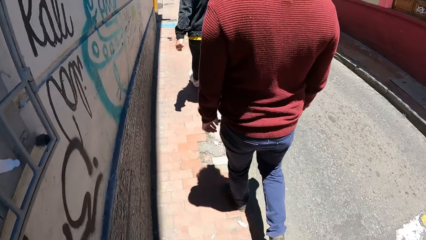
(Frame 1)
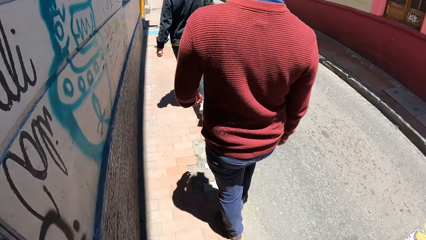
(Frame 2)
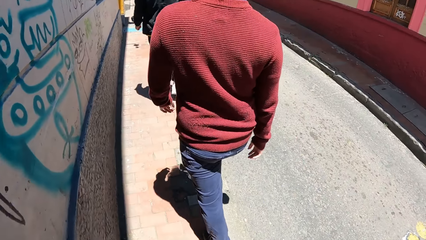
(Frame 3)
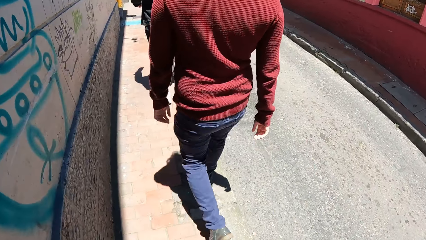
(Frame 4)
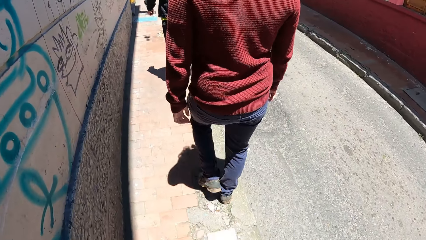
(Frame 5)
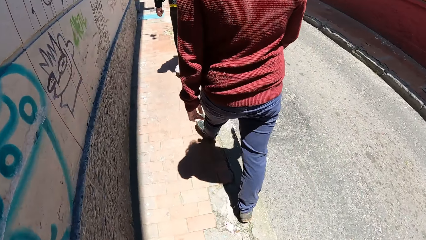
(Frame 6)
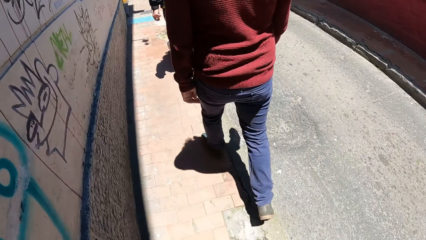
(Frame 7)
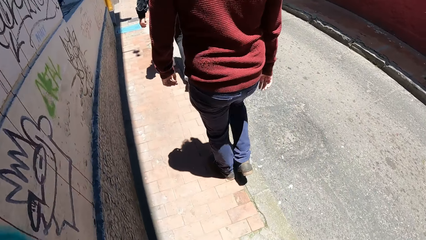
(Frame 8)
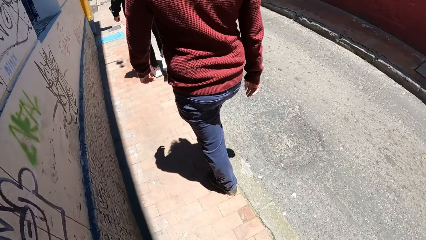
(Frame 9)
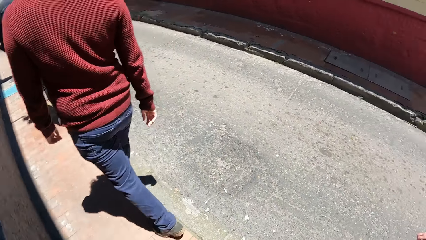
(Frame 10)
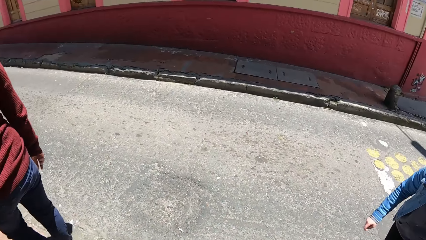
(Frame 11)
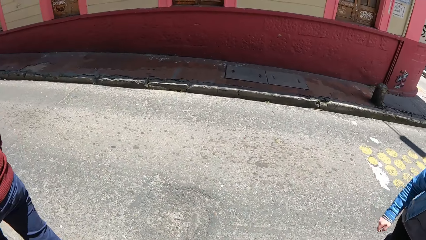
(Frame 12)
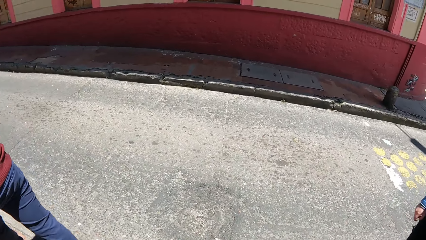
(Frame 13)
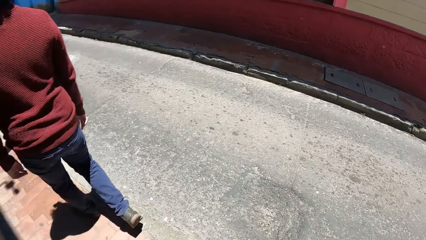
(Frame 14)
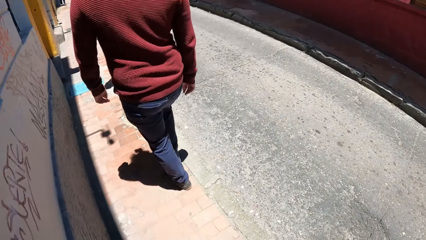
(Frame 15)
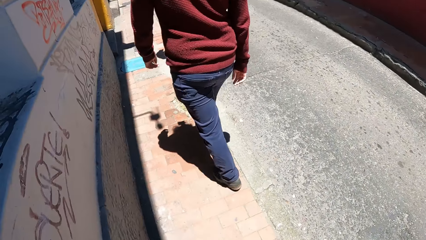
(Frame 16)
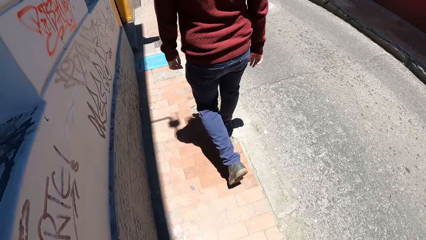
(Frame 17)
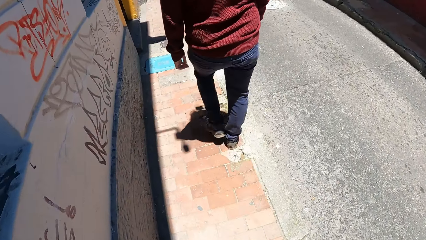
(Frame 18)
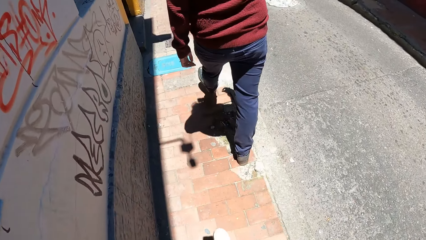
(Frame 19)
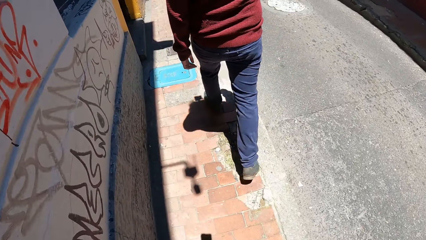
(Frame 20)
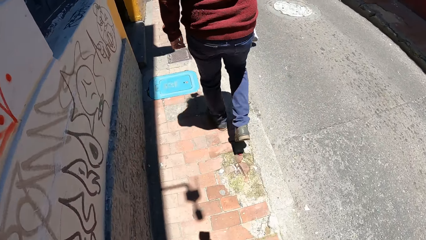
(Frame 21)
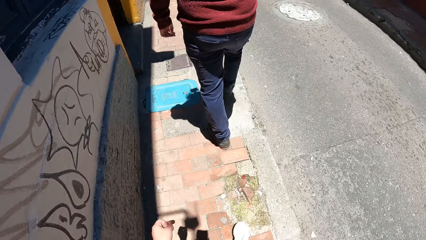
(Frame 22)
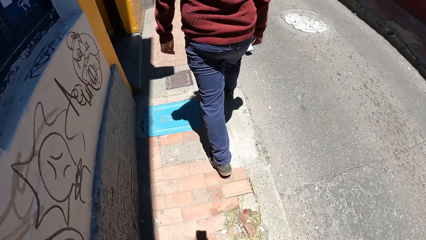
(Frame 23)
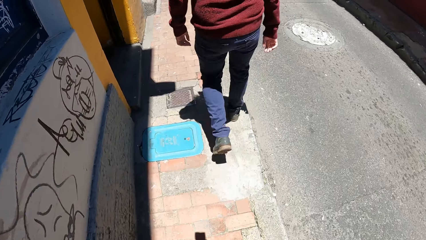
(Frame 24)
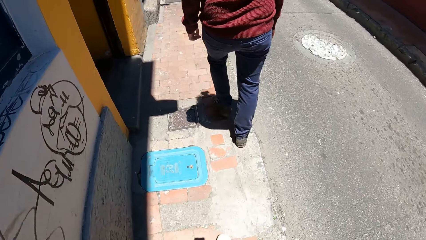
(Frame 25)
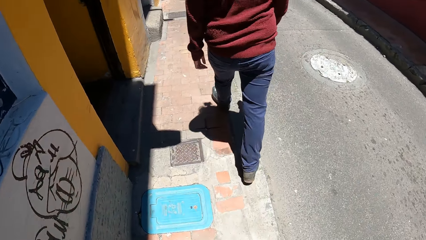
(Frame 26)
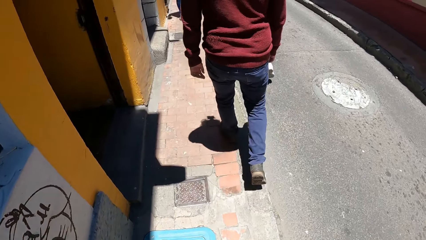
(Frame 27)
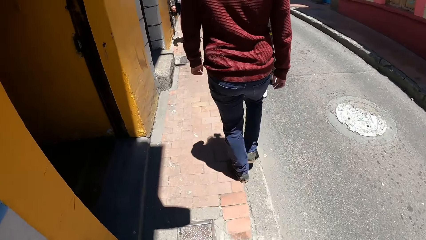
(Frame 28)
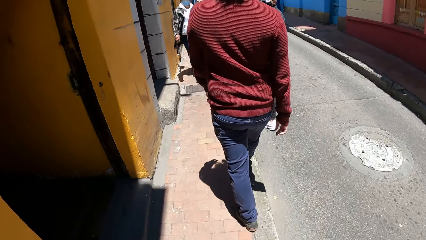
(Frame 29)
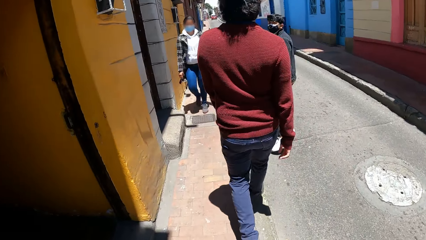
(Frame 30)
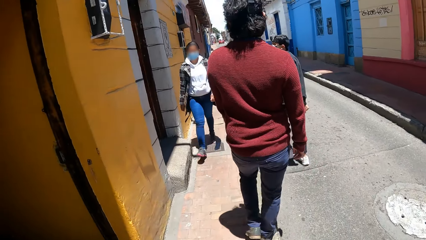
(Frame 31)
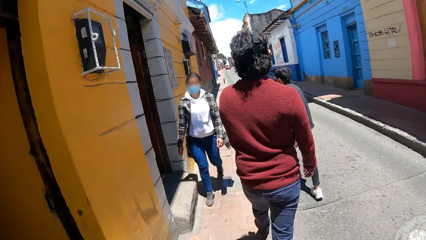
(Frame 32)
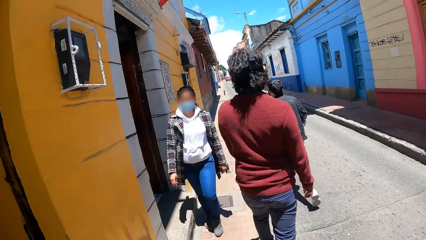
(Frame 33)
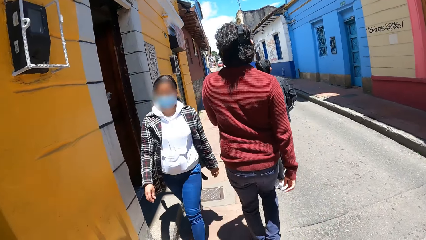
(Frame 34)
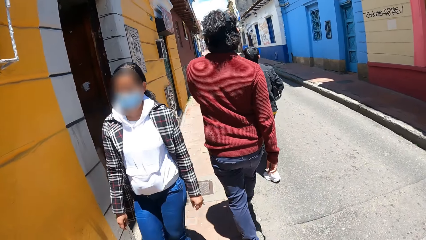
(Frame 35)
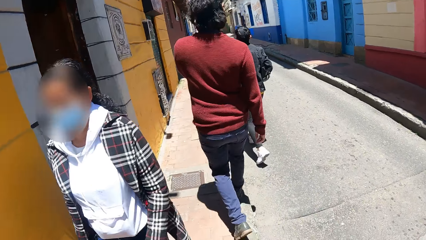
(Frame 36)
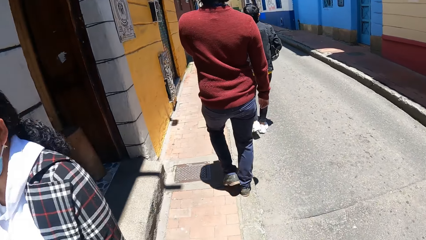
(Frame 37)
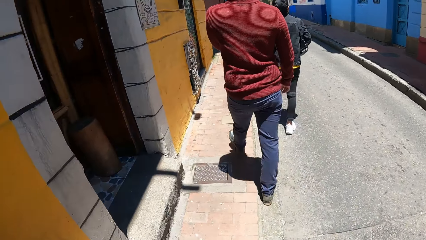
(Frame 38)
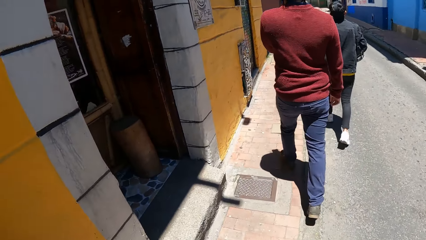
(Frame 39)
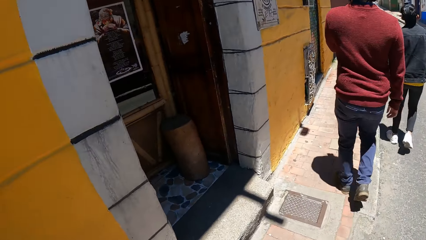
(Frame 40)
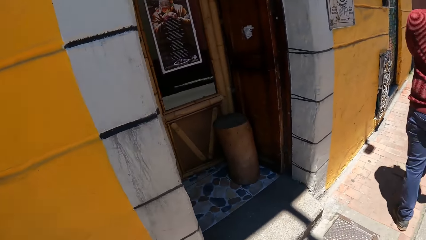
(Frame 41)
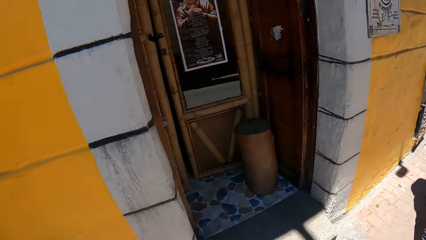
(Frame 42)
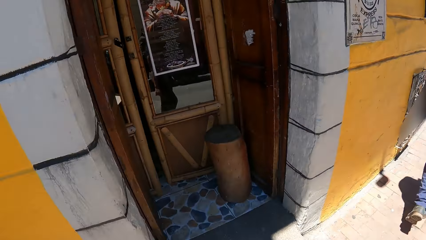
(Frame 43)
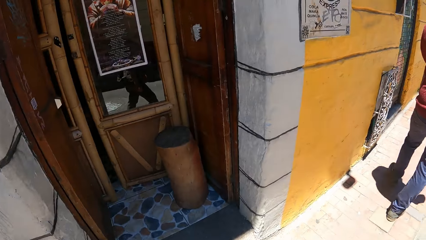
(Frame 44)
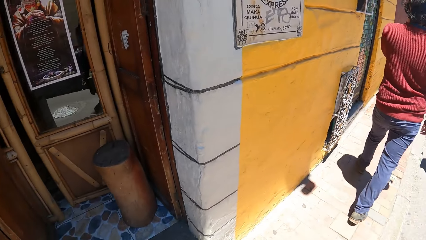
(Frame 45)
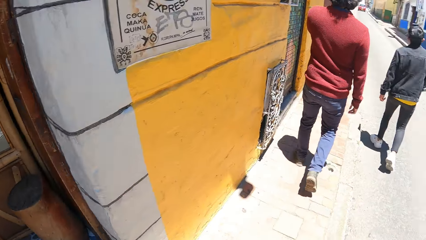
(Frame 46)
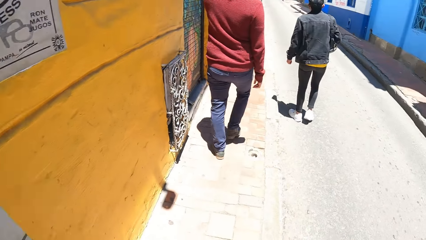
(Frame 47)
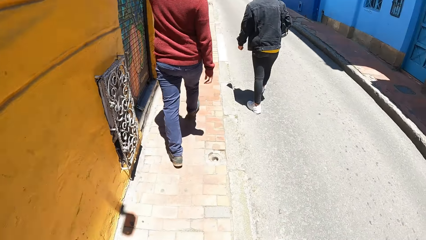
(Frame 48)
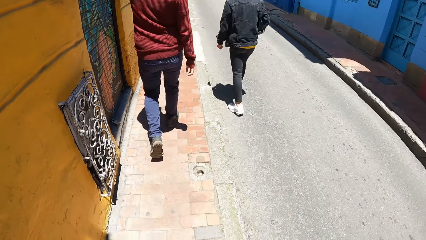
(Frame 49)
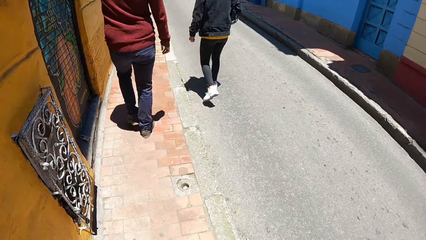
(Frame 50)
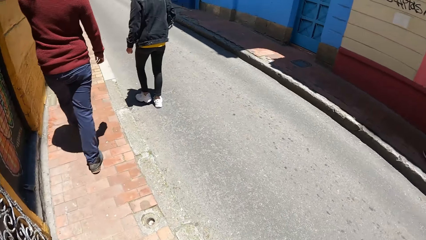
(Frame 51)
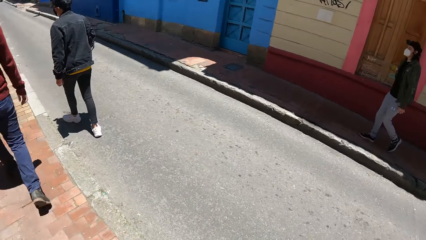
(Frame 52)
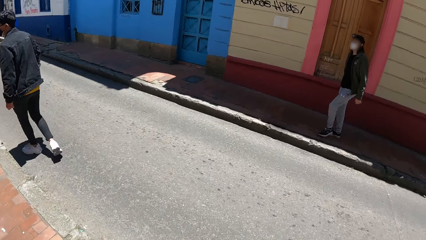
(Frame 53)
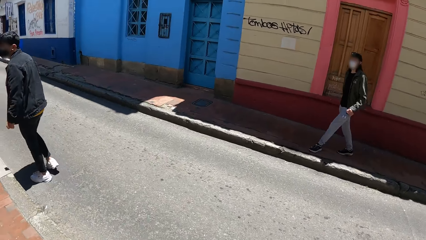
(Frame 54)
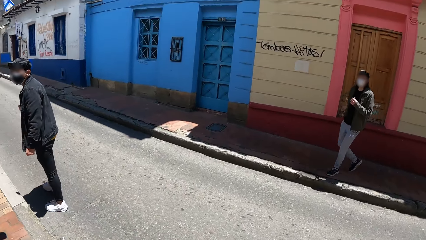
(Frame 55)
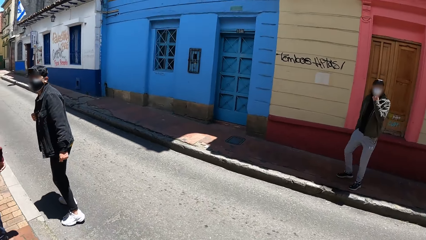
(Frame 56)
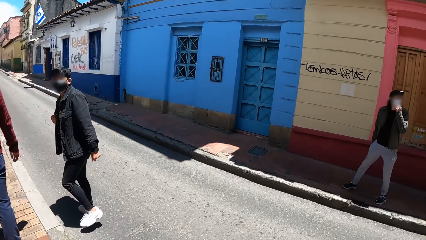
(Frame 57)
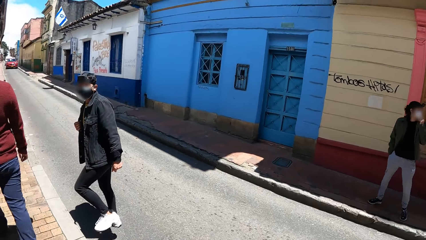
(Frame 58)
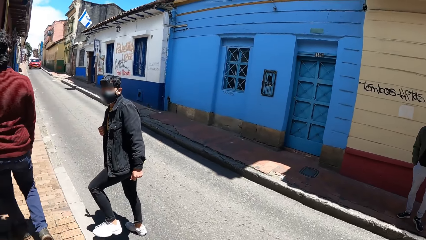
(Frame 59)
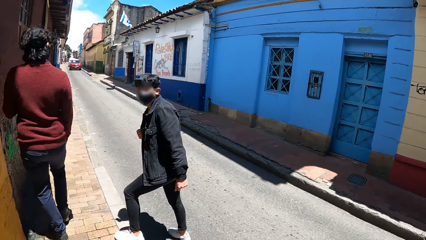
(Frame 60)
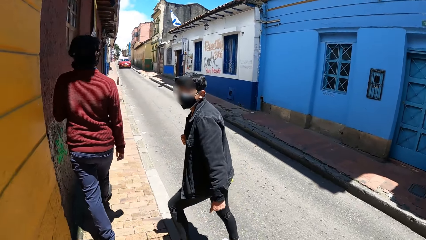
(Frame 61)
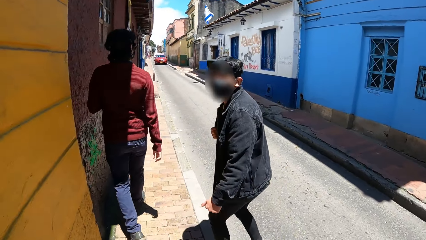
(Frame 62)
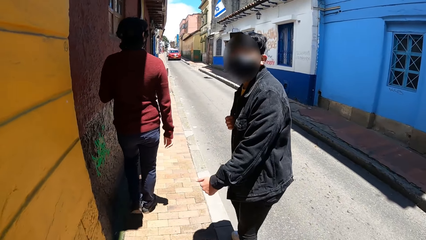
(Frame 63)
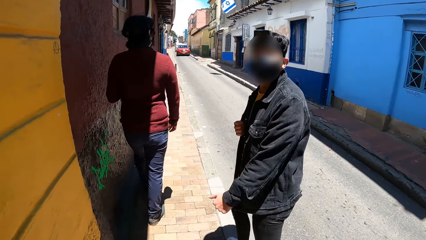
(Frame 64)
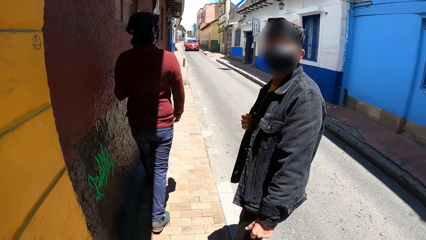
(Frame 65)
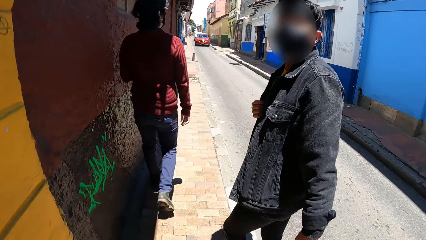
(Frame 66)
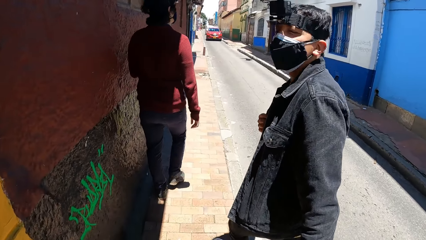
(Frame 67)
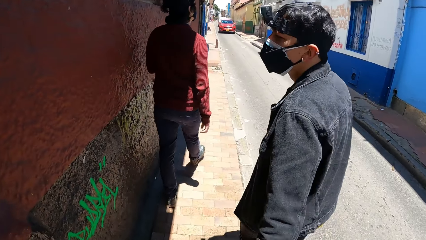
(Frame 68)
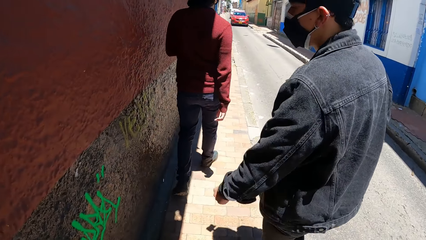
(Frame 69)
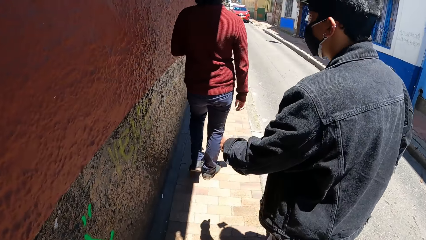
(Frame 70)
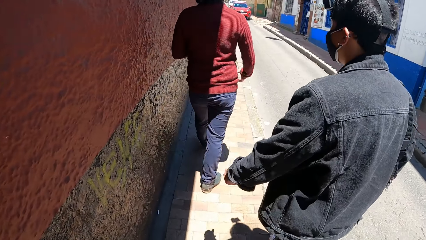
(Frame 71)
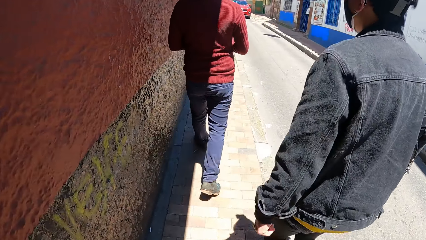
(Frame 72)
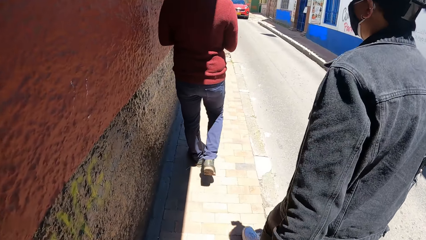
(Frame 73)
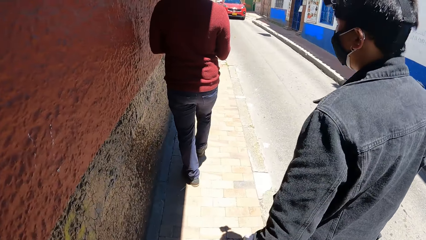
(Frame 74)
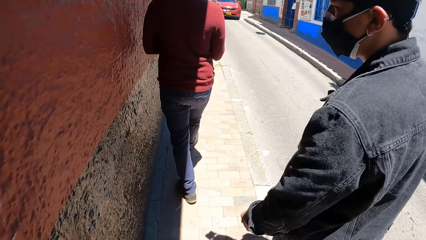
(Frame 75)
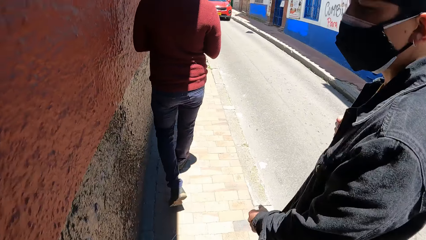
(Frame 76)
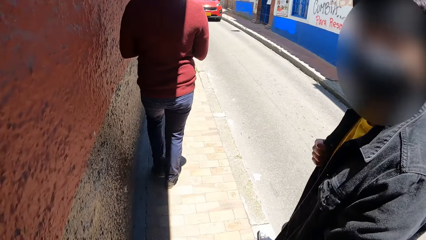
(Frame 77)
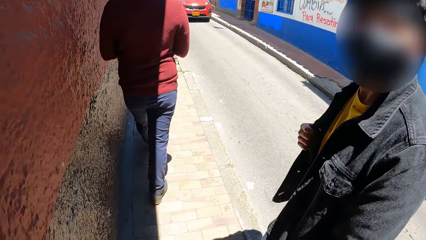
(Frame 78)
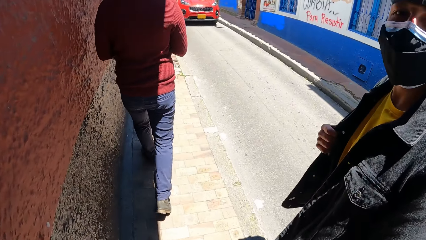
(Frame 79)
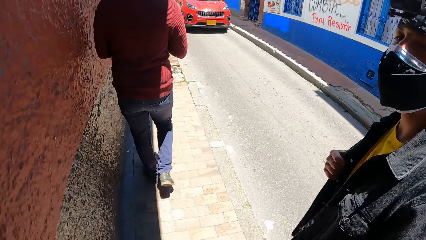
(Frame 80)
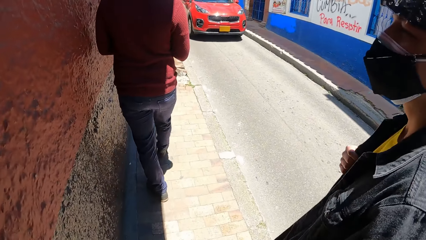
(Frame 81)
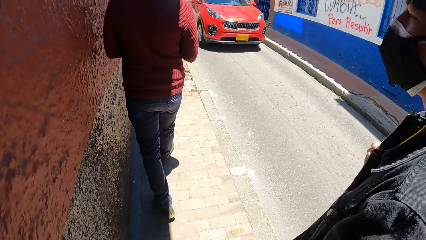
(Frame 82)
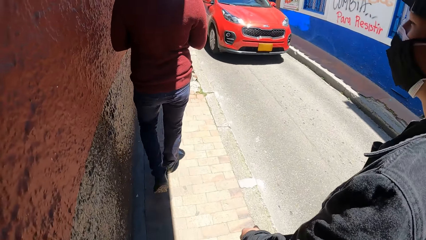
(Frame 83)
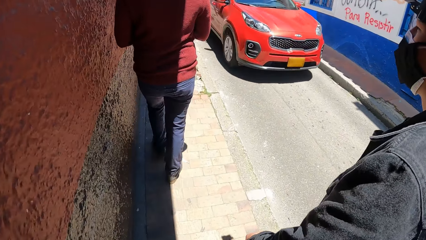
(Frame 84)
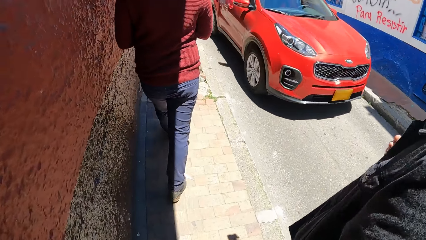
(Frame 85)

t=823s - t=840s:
The camera wearer turns around. They walk past a woman. They interact with a man.
